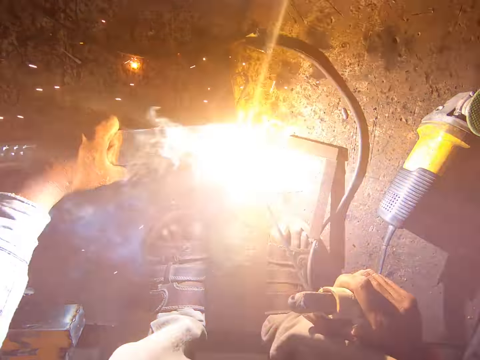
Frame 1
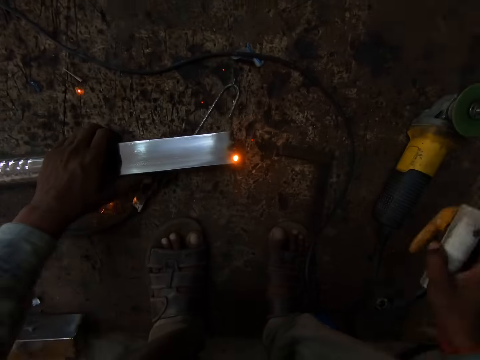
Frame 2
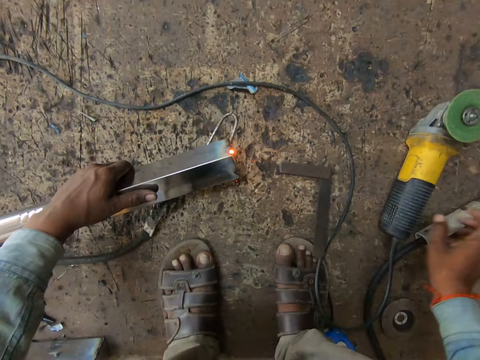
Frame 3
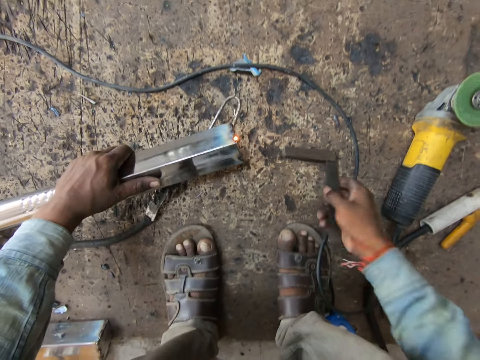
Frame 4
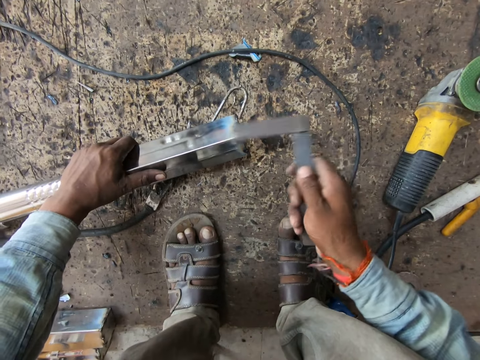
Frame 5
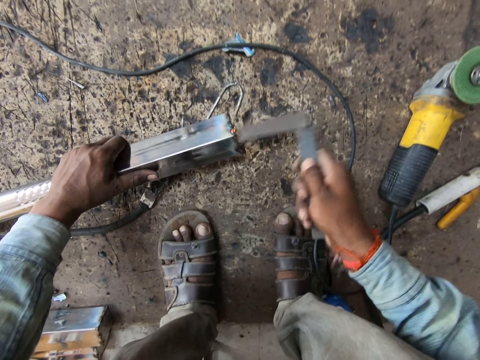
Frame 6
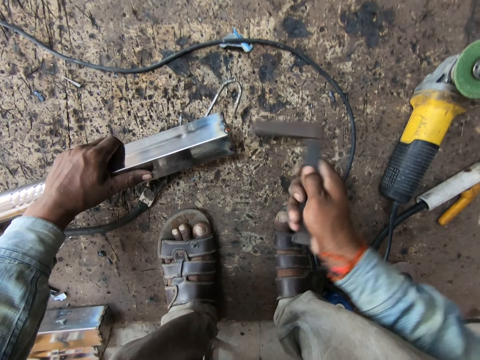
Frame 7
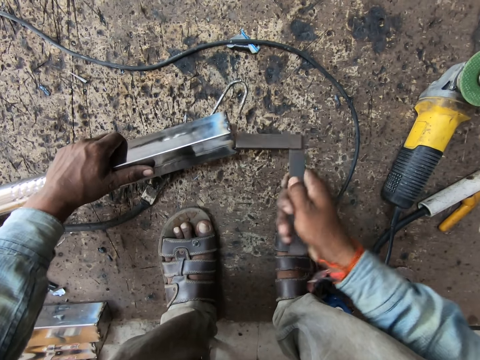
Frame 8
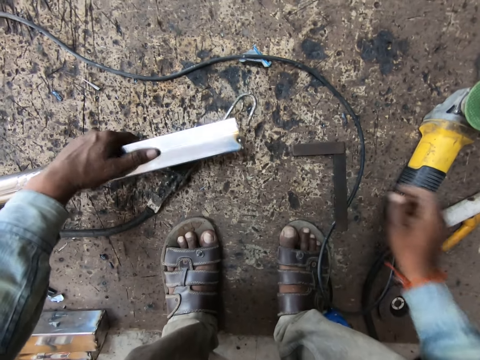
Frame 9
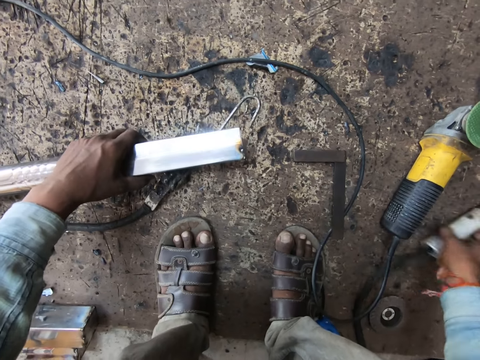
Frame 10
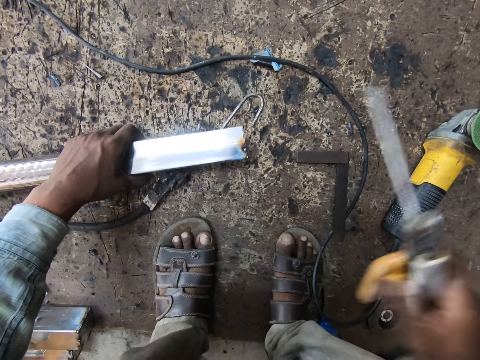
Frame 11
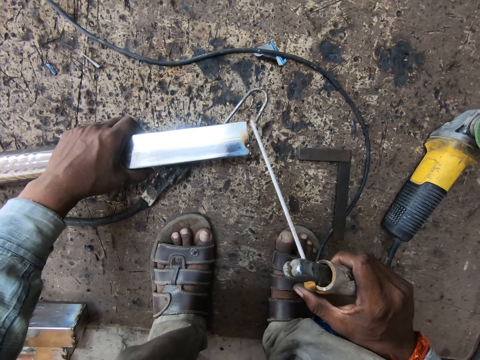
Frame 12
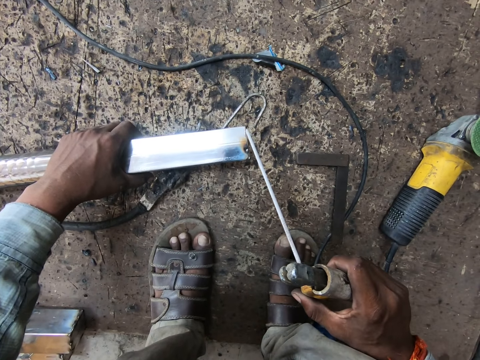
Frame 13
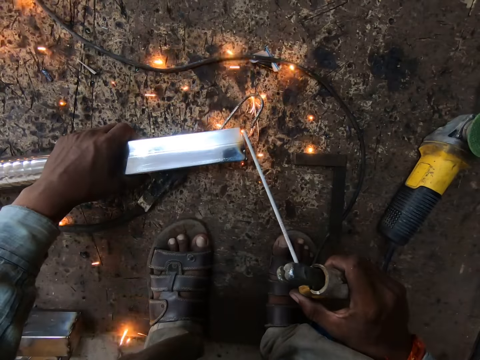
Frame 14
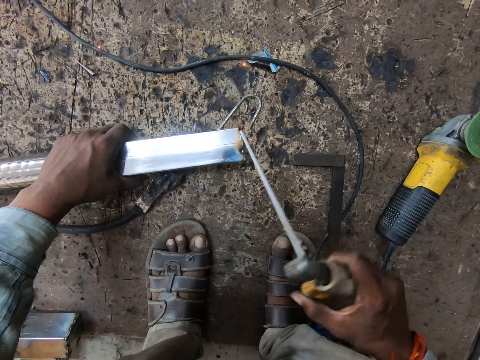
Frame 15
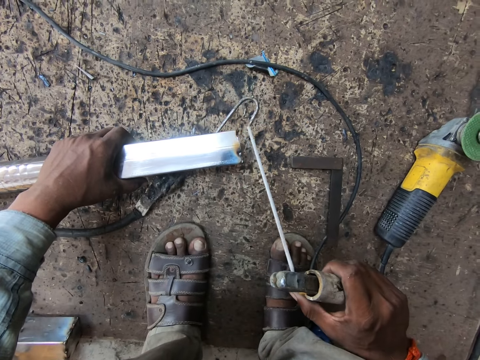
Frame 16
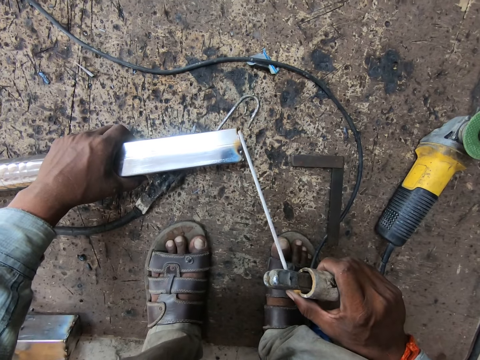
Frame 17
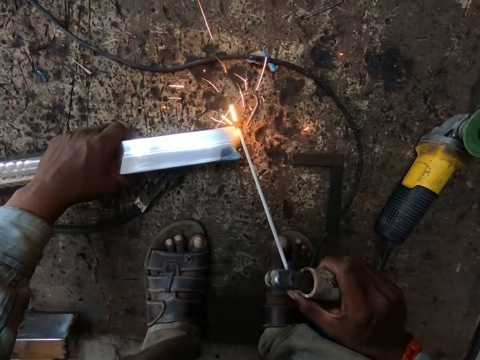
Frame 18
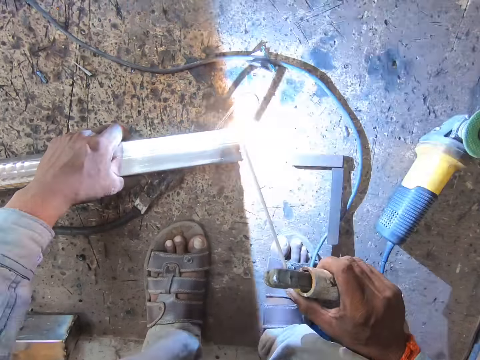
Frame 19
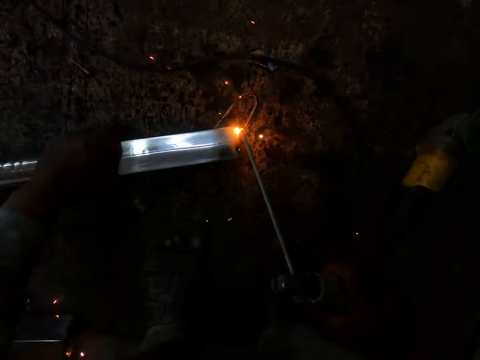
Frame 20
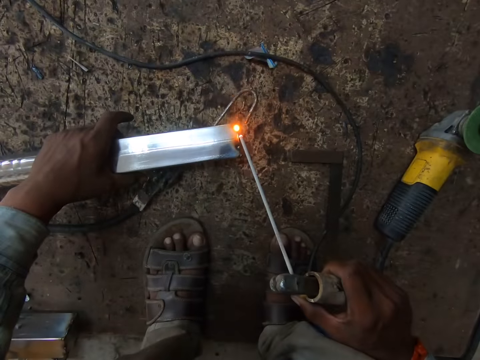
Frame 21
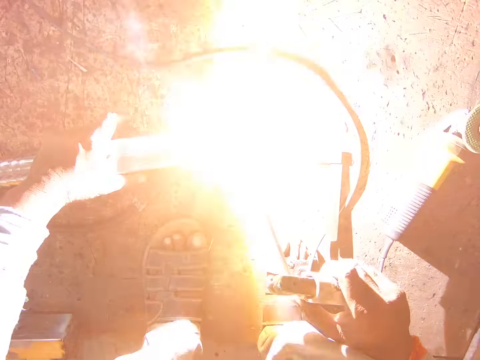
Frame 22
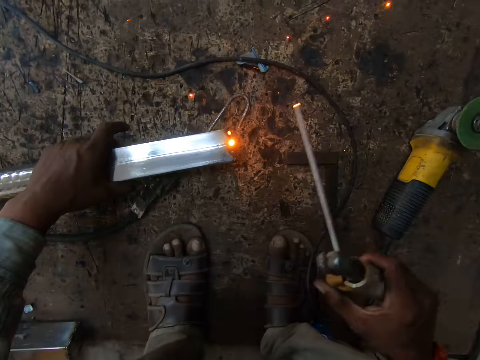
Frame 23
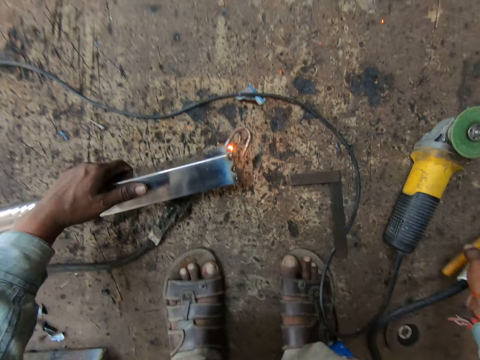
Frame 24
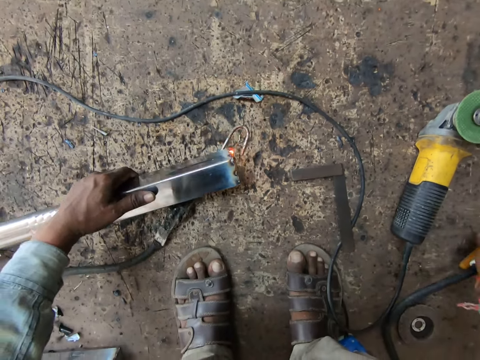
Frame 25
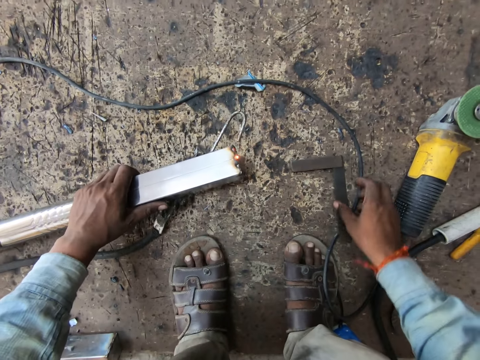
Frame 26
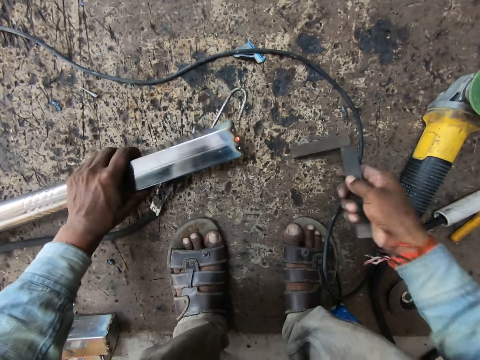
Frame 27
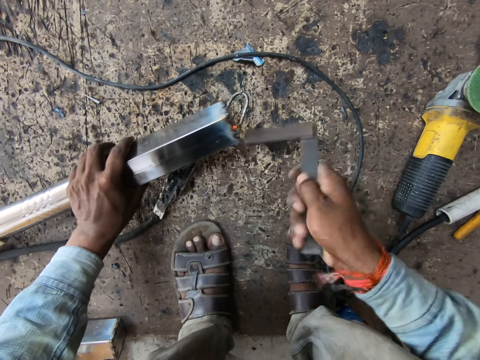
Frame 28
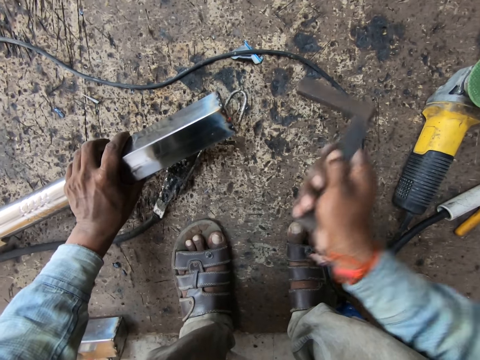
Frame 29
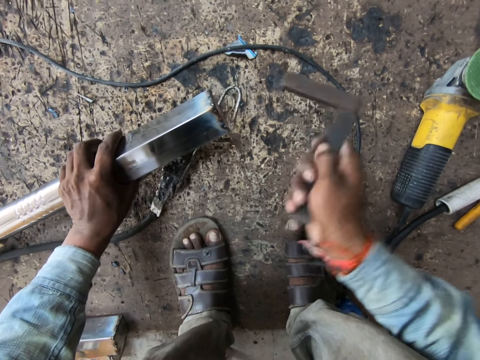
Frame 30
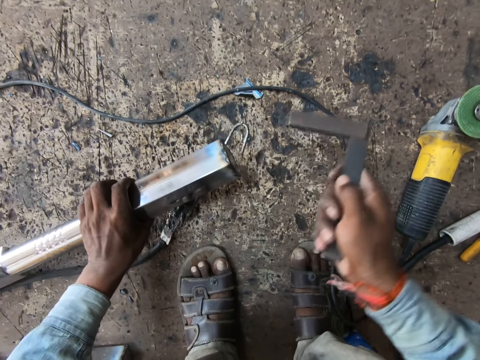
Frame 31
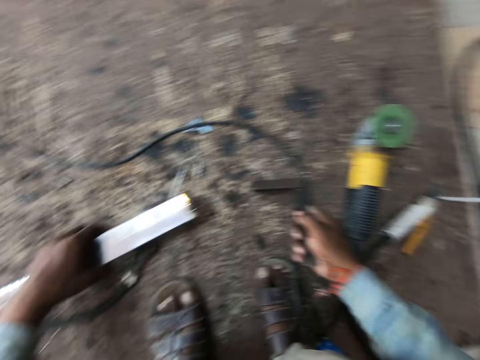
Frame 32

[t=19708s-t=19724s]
The camera wearer drops the electrode holder in his right hand on the floor. He picks up the iron rod on the floor with his right hand. He hits the iron rod on the aluminium rod in his left hand. He drops the iron rod on the floor with his right hand. He picks up the electrode holder from the floor with his right hand. He welds the aluminium rod with the electrode holder in his right hand. He drops the electrode holder in his right hand on the floor. He picks up the iron rod on the floor with his right hand. He hits the iron rod on the aluminium rod in his left hand.

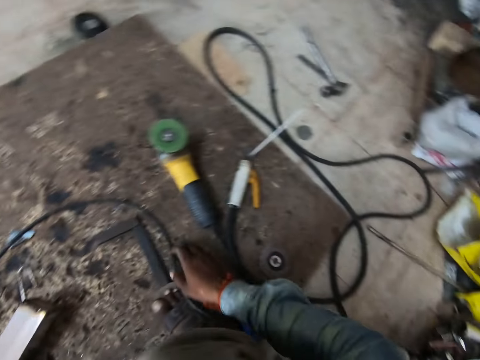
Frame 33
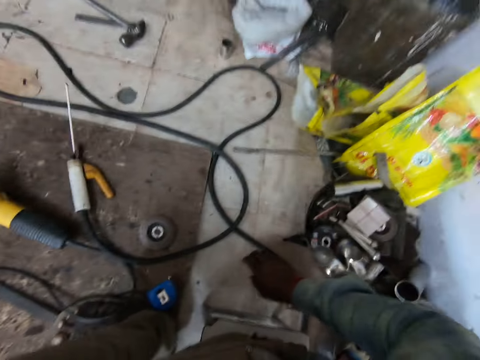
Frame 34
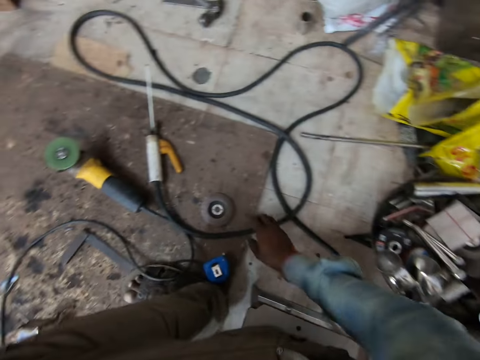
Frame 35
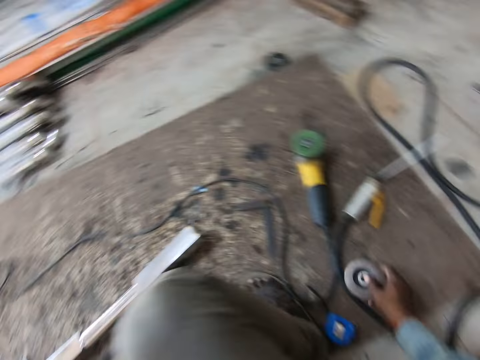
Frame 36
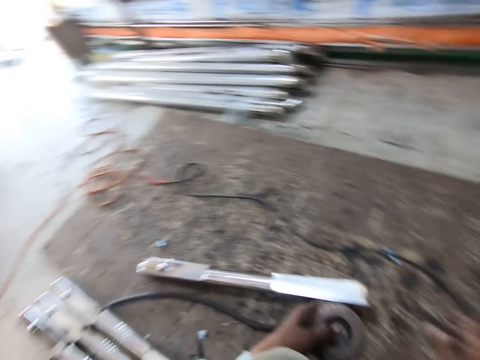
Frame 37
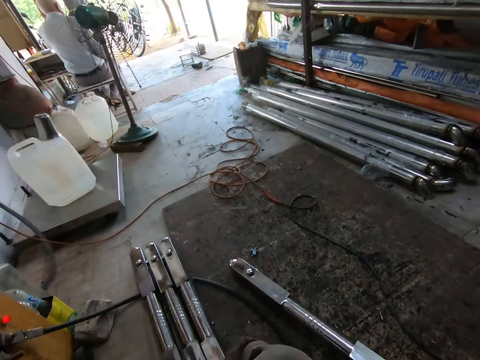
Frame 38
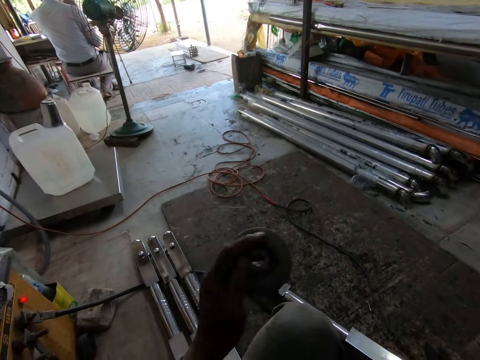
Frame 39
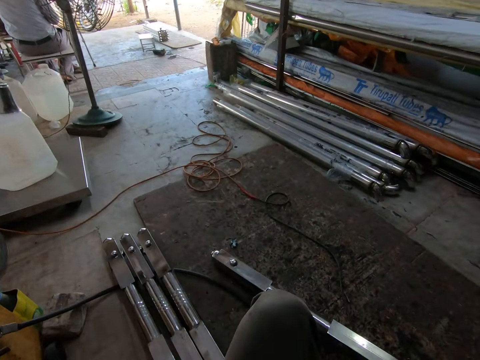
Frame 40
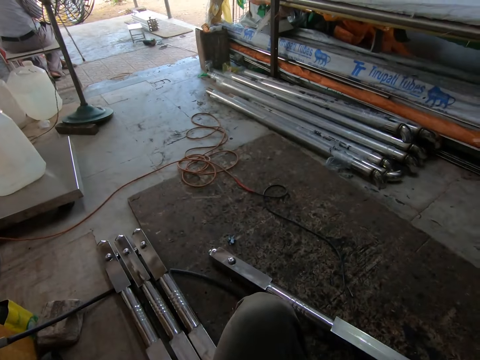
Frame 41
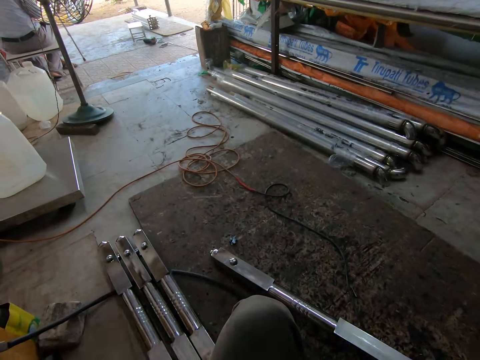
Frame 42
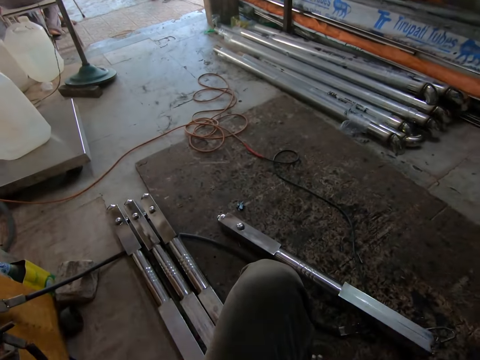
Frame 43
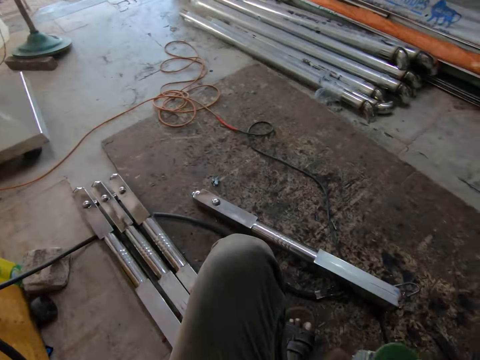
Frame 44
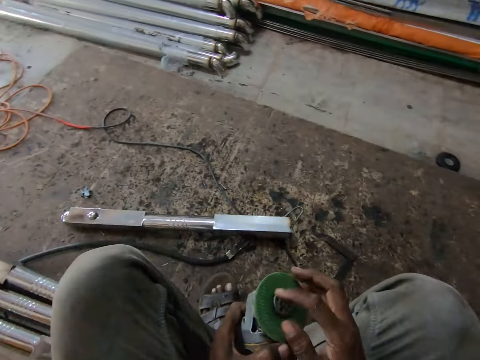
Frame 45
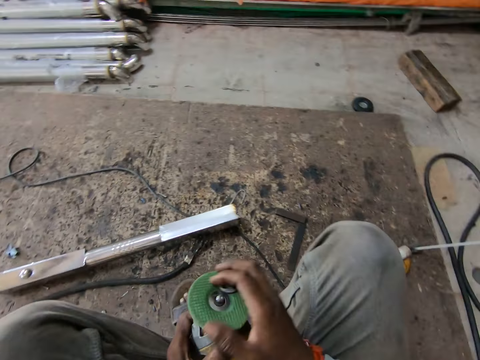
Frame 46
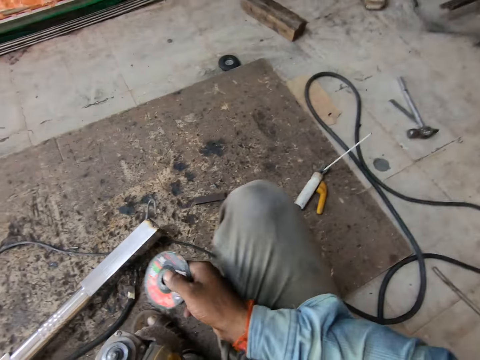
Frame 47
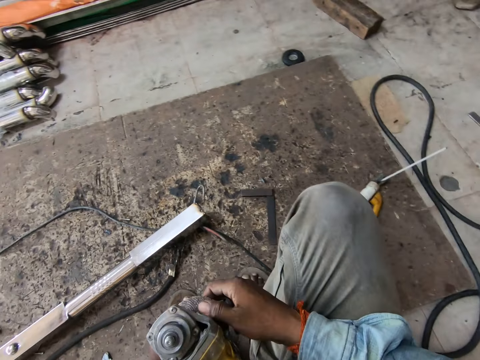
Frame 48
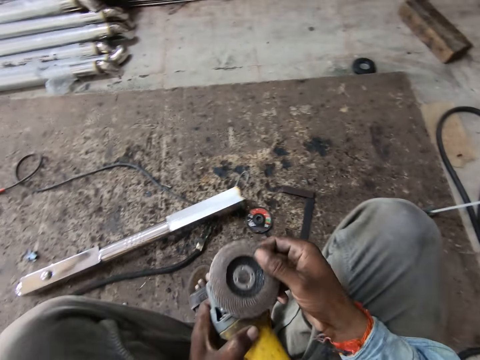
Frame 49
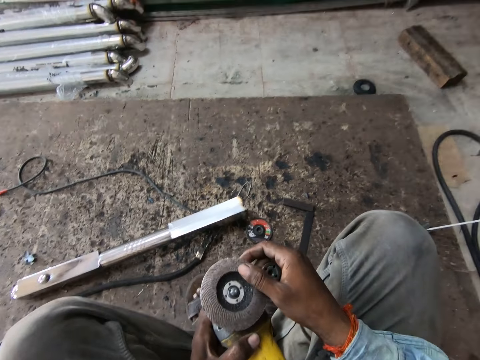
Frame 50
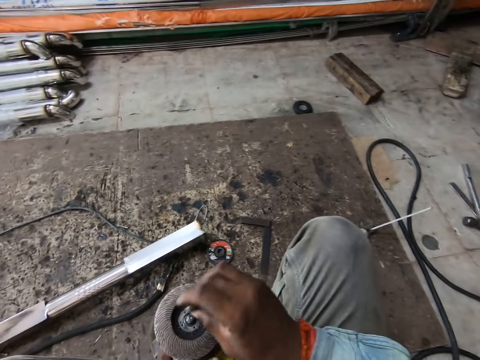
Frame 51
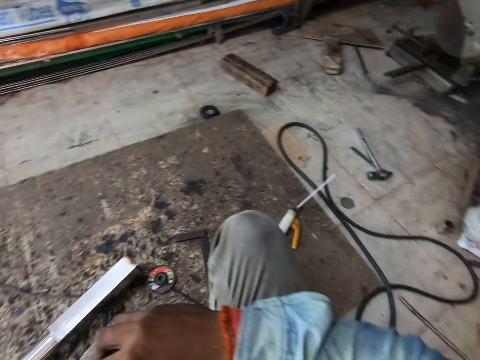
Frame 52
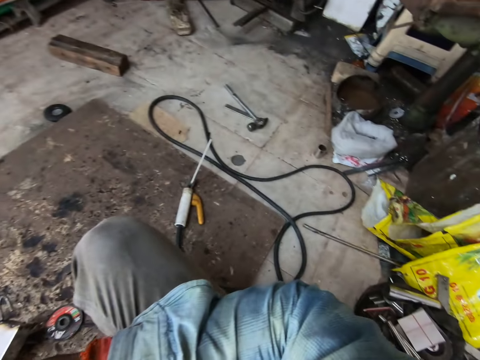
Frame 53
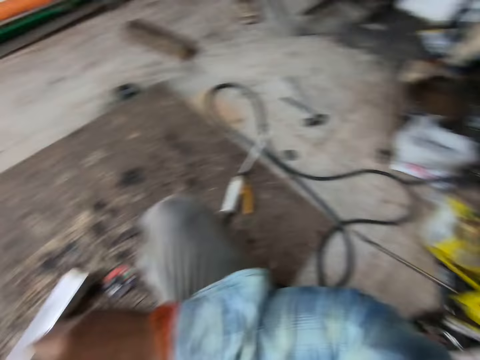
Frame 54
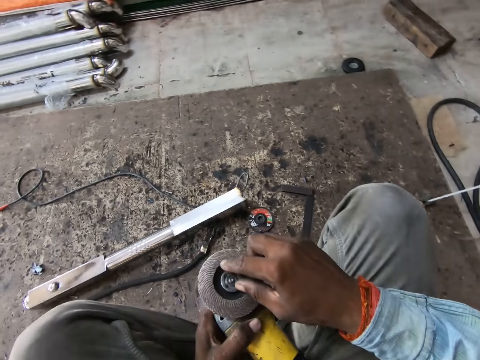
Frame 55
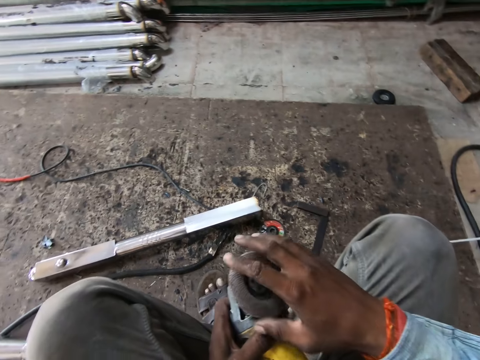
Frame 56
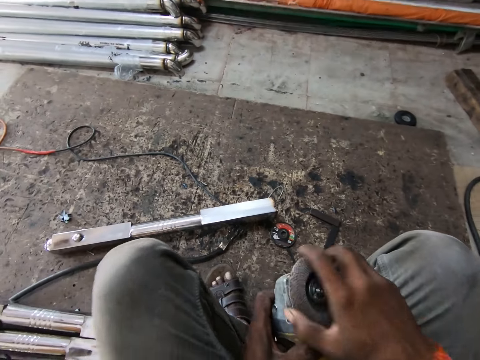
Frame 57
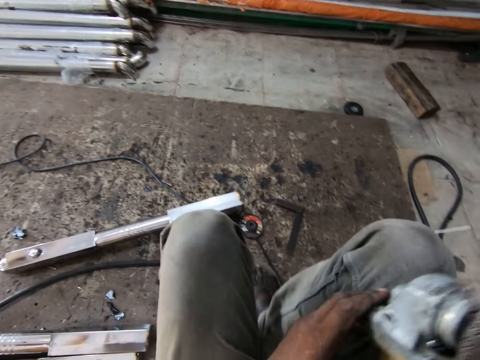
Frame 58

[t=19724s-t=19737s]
The camera wearer drops the iron rod on the floor with his right hand. He picks up an angle grinder blade or paste disc on the floor with his right hand. He passes the blade from his right hand to his left hand. He removes the angle grinder blade with his right hand. He fixes the blade on the angle grinder with his right hand. He stares at the floor. He puts the paste disc on the grinder.
